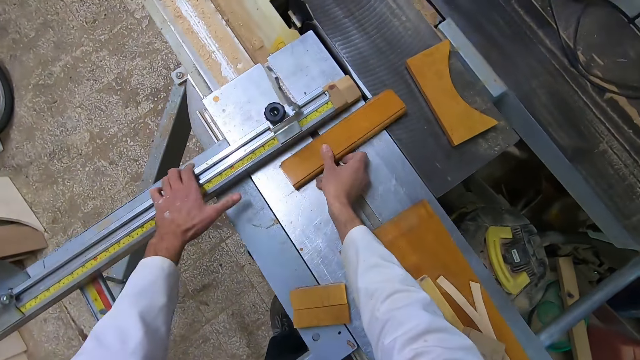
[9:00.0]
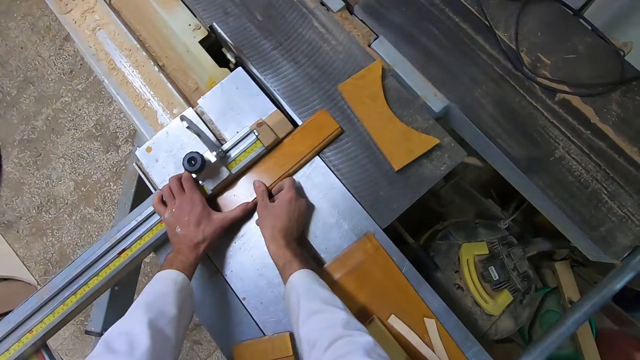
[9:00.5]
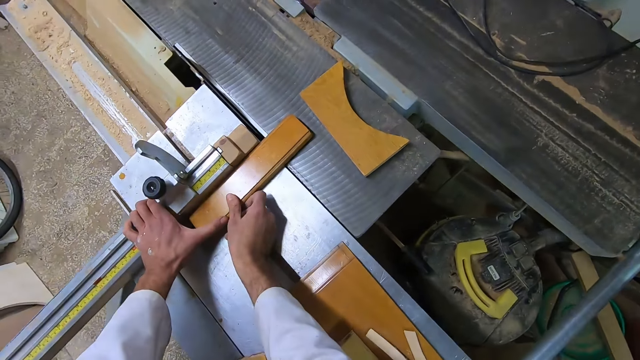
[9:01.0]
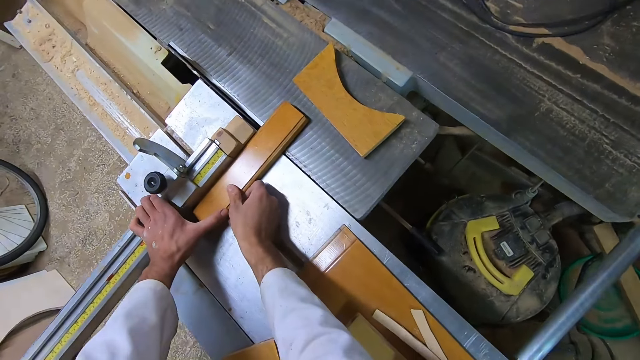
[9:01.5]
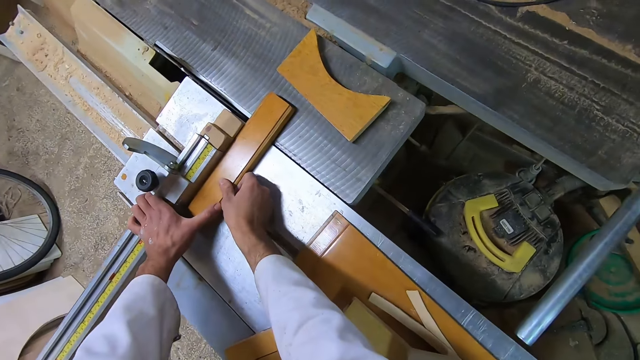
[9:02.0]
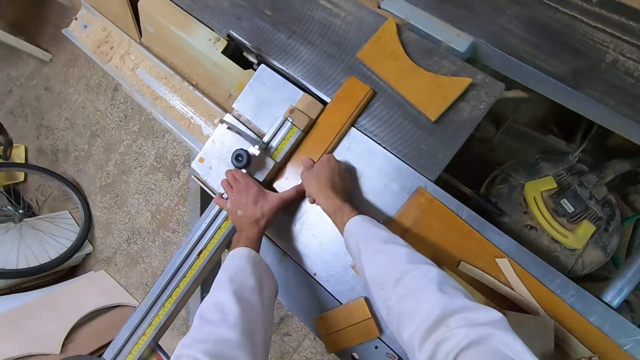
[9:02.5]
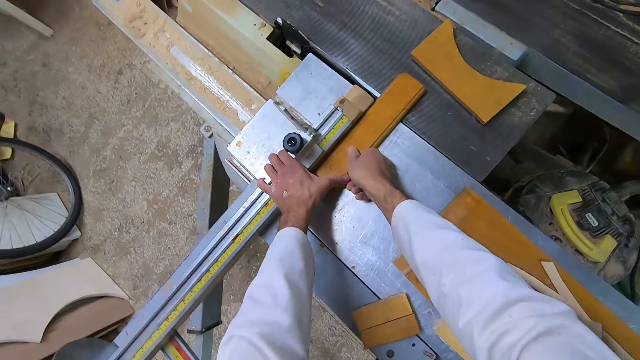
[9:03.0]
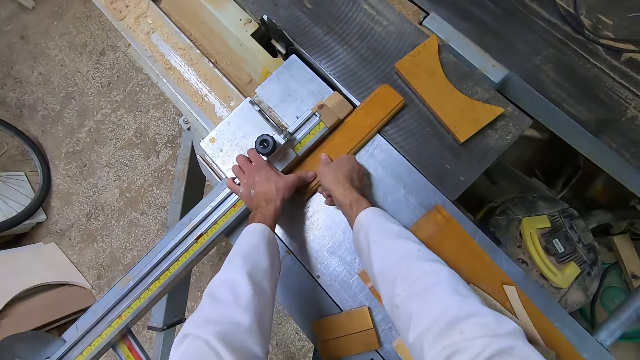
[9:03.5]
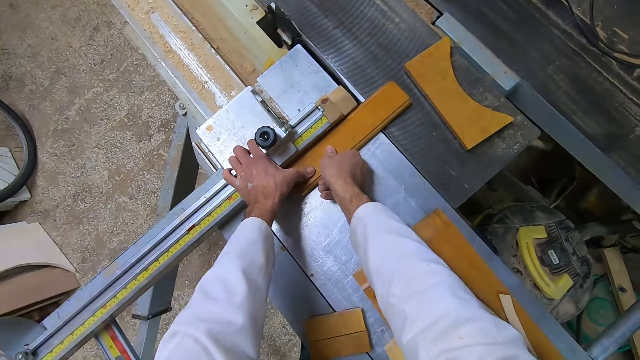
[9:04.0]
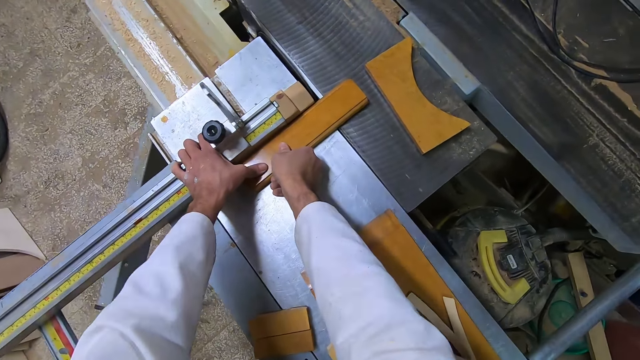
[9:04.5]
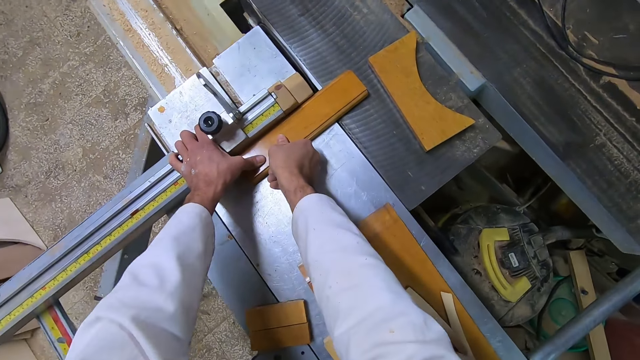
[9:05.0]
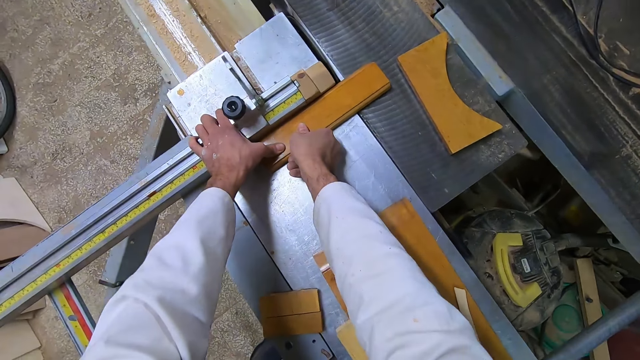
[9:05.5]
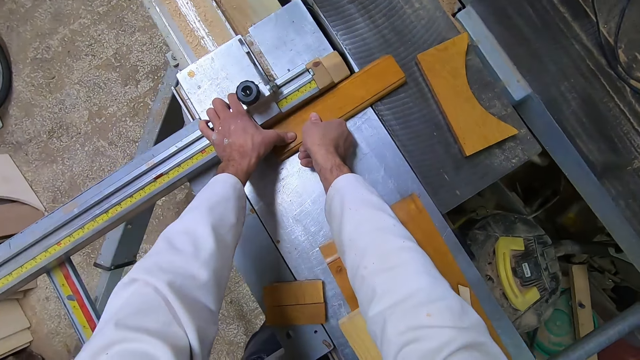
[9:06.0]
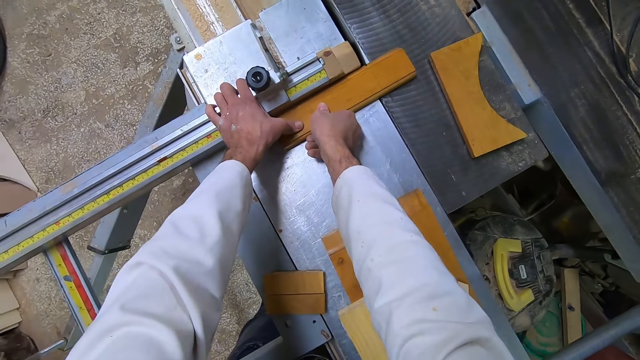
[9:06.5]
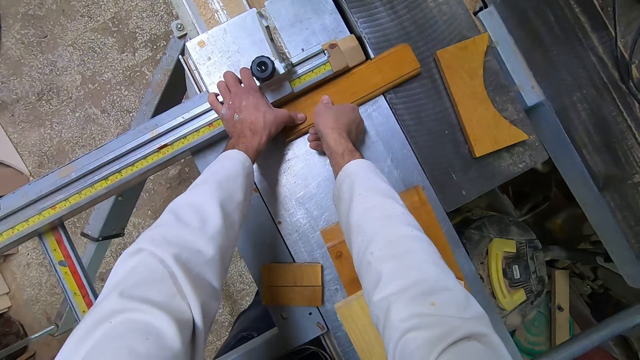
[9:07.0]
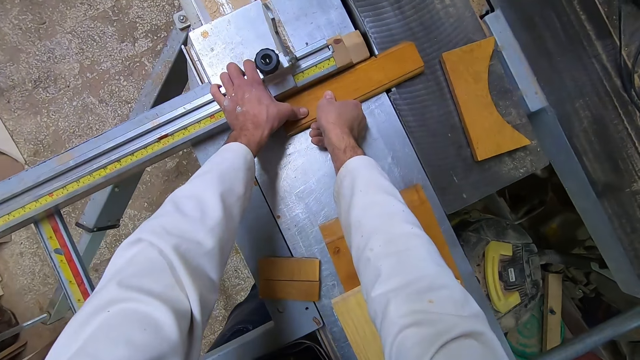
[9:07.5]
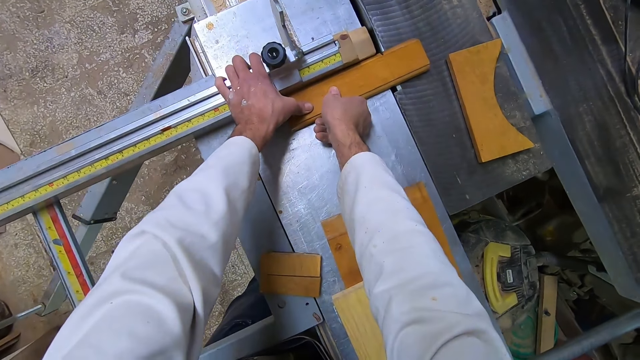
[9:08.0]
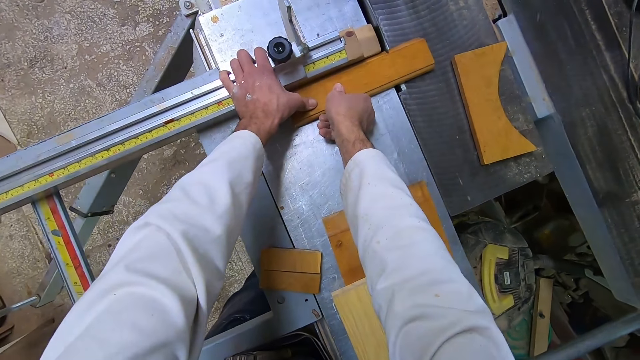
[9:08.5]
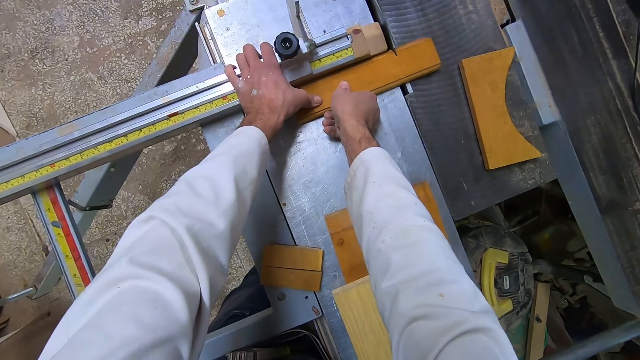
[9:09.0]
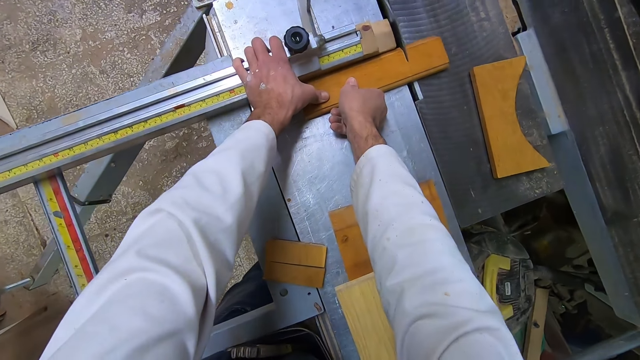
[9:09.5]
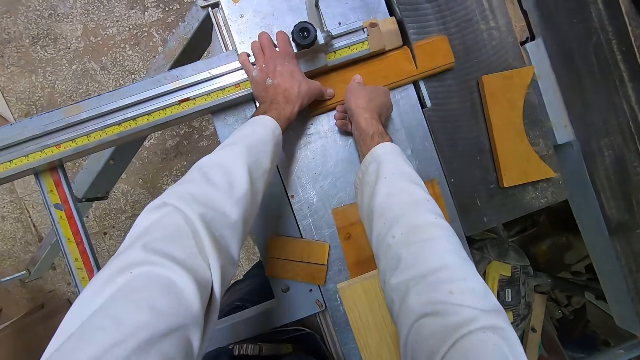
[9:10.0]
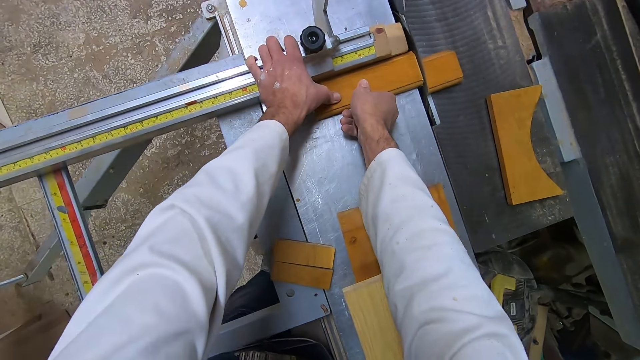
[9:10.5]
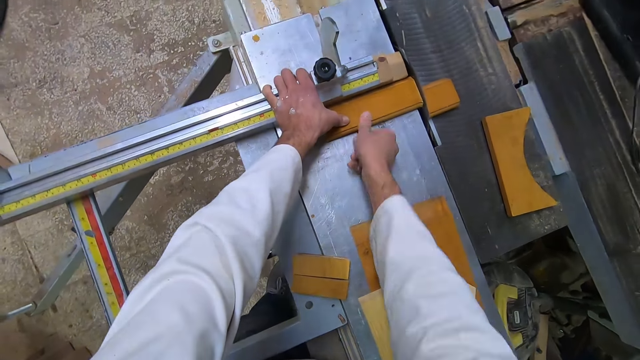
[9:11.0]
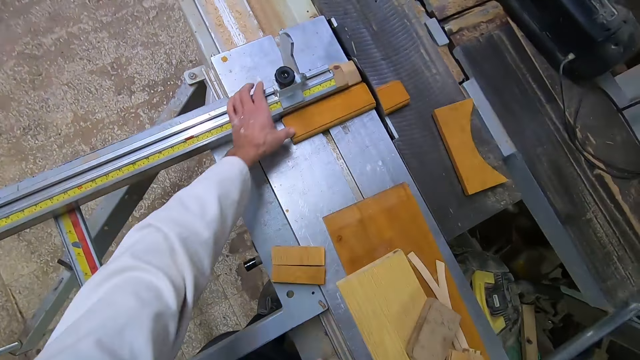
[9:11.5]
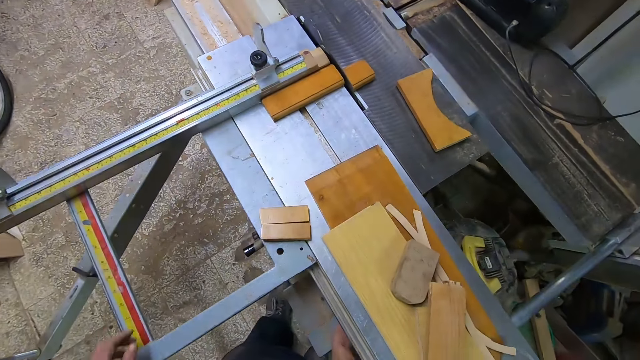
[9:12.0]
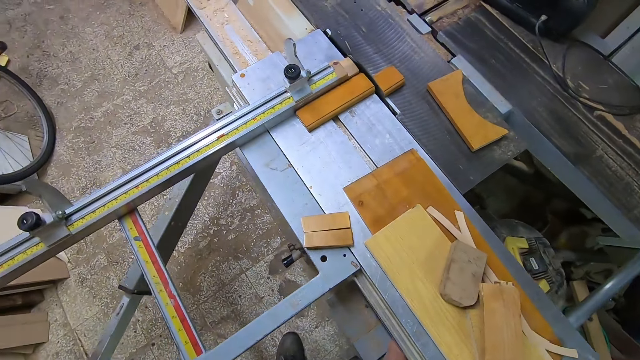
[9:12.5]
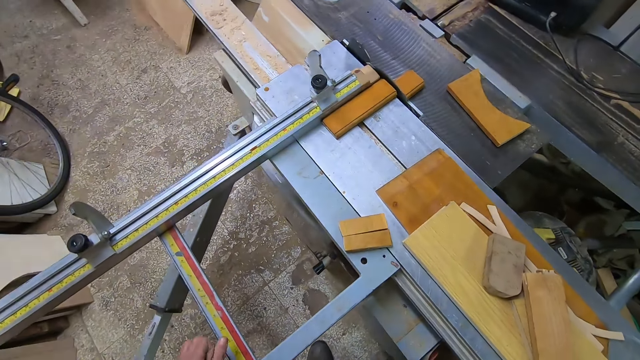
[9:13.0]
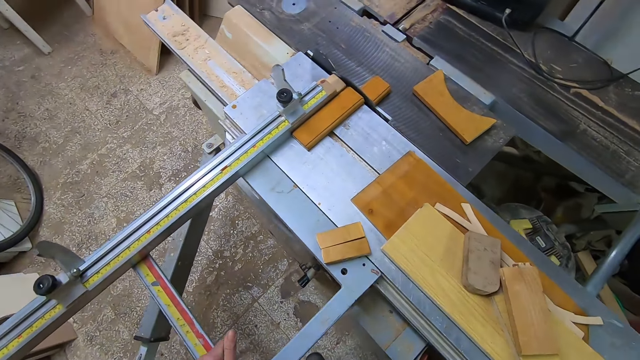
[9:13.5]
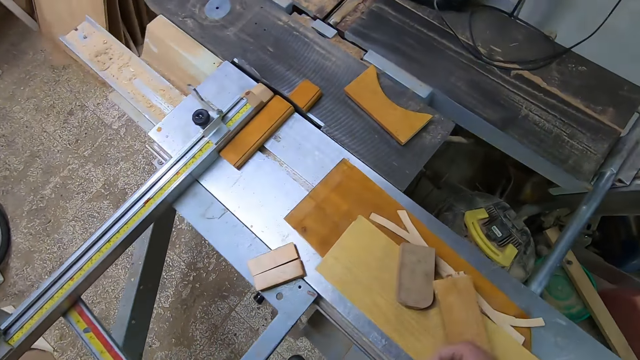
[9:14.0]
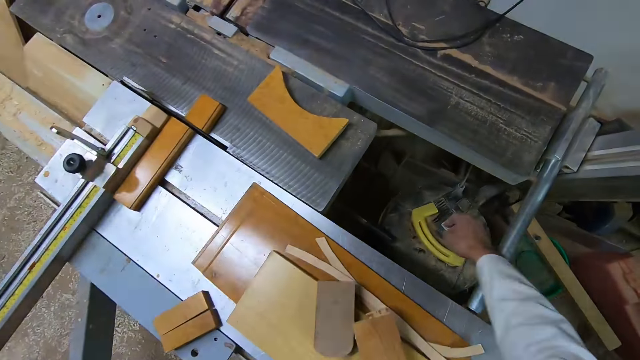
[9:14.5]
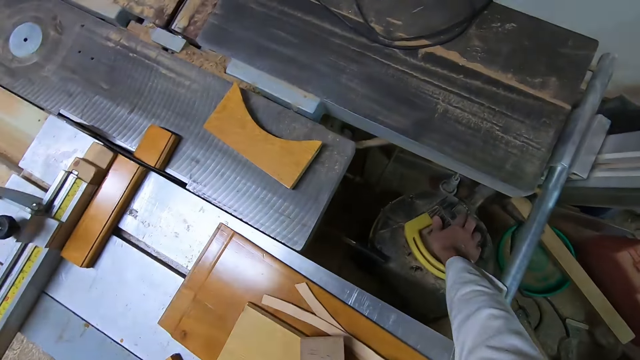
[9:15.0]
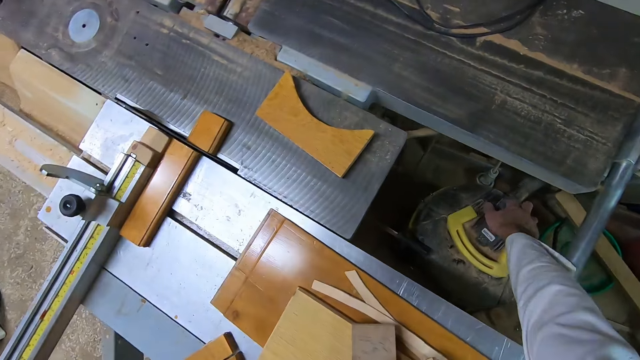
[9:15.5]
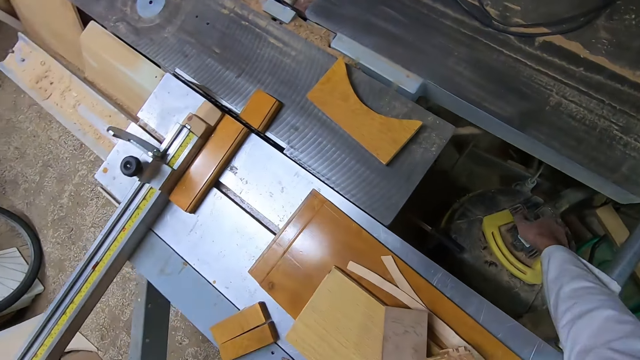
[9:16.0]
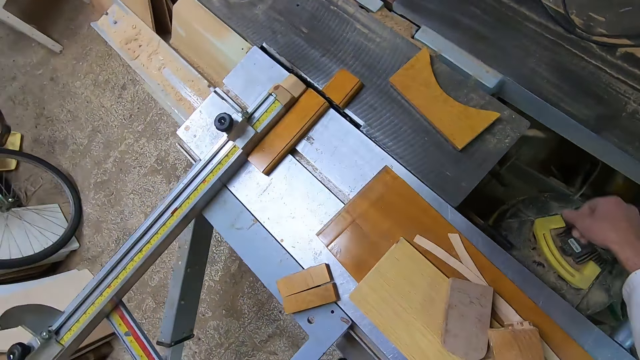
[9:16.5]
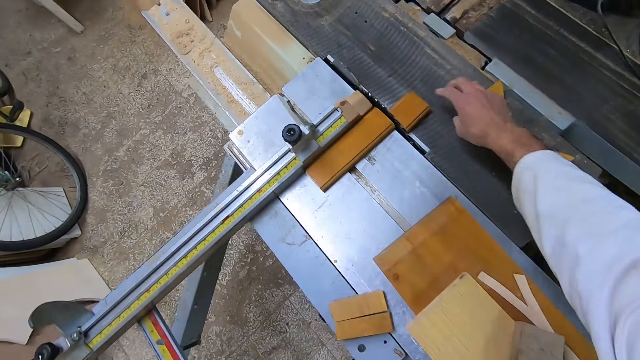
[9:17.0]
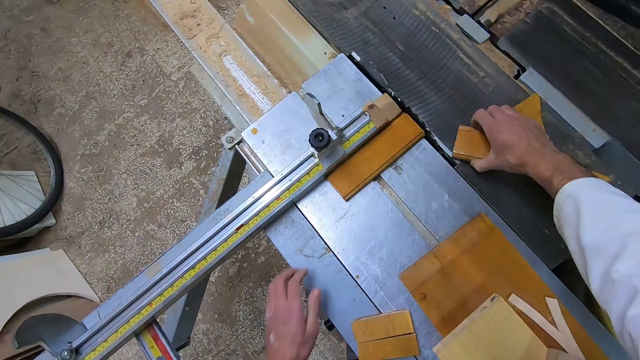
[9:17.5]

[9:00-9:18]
The camera wearer puts his hand on the miter gauge. He puts the wooden piece against the miter gauge. He holds the timber piece on the table saw cutter. He sets the wooden piece on the table saw. He moves the extension wing of the table saw slowly with the miter gauge. He cuts the wooden piece with the table saw. He leaves the wooden piece on the table saw. He switches off the table saw. He picks a piece of wood with his right hand.

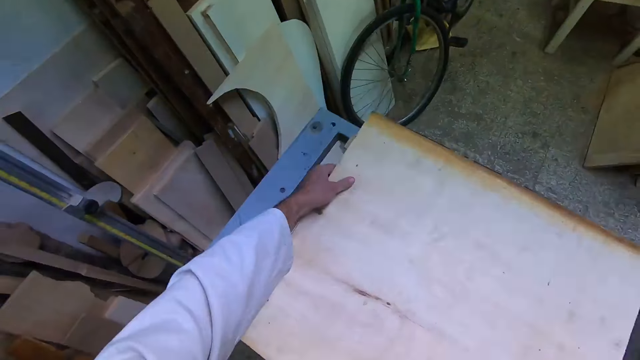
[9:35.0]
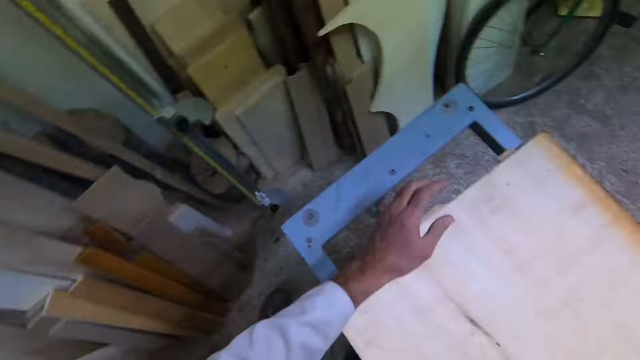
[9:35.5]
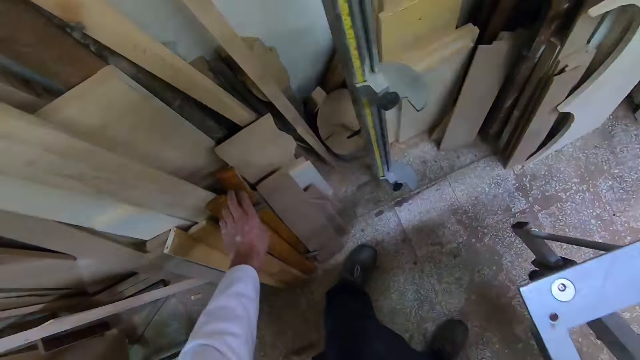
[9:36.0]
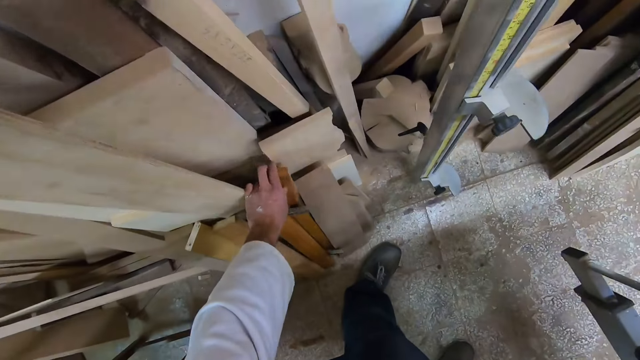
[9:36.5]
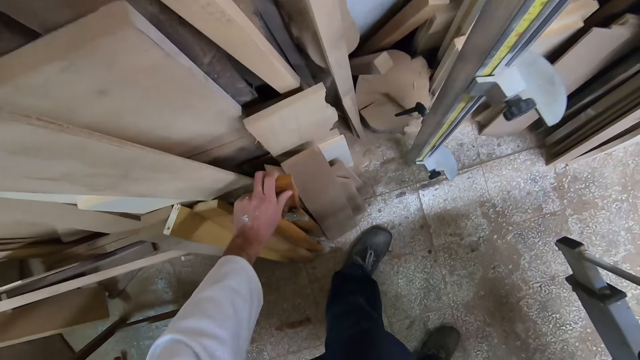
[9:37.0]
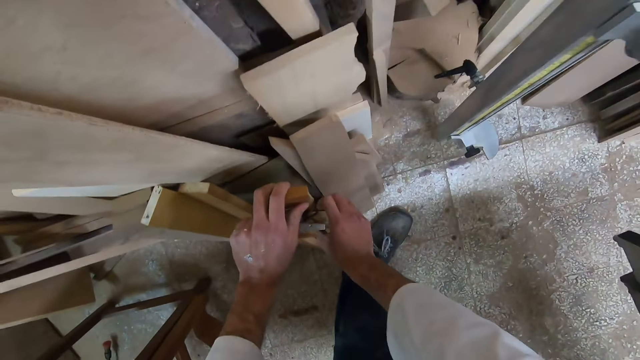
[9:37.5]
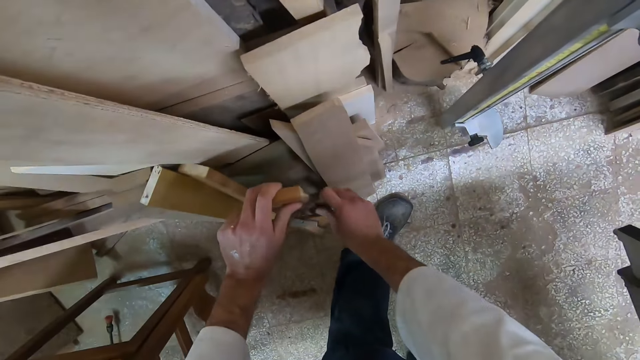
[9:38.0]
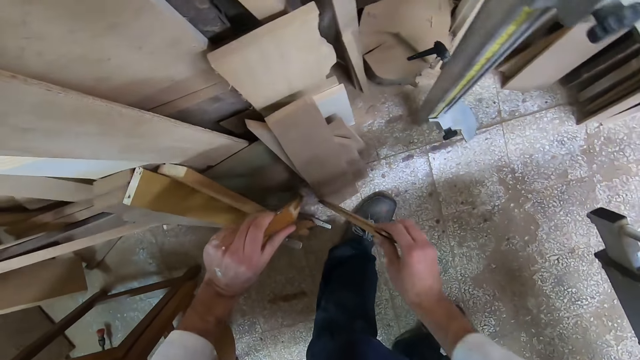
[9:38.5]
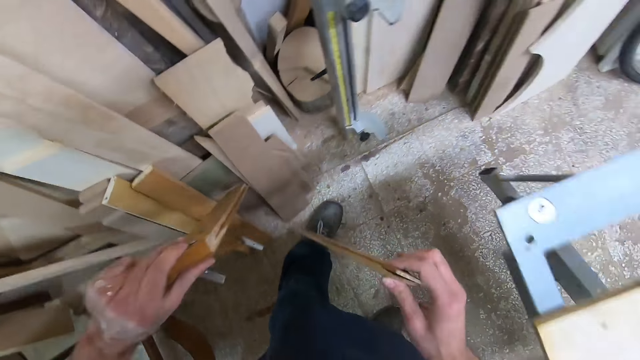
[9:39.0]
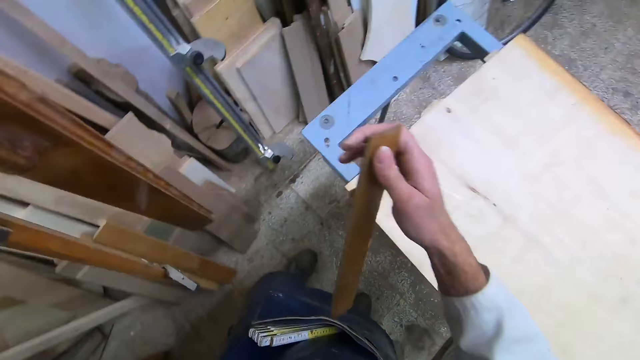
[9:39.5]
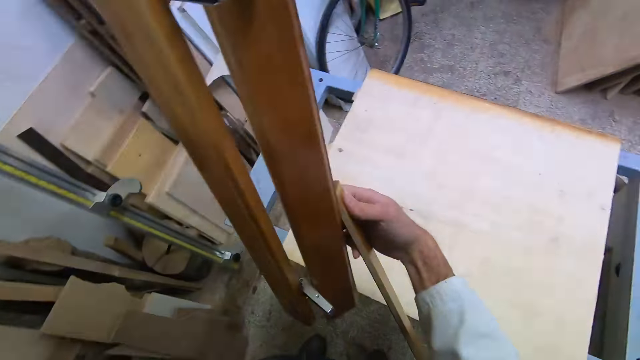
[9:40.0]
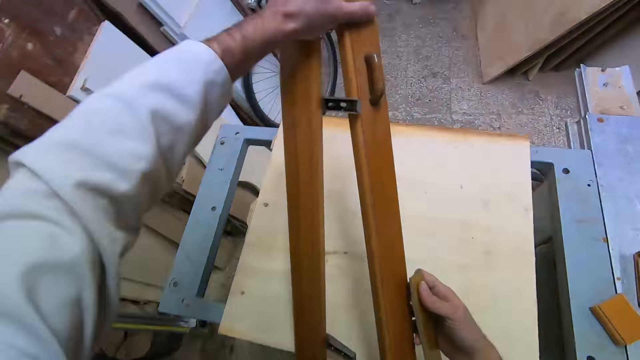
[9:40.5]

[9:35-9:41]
The camera wearer holds the wood with both hands. They put the wood beside the table saw cutter on the work surface. They pick wood with the left hand, pick wood with the right hand, and hold a piece of wood. They carry the pieces of wood. They hold the wood with both hands.
